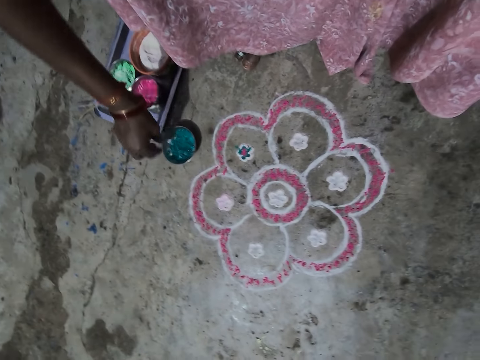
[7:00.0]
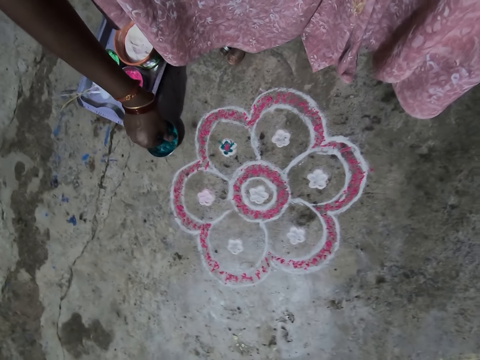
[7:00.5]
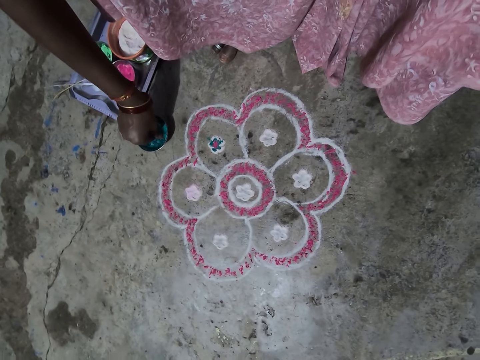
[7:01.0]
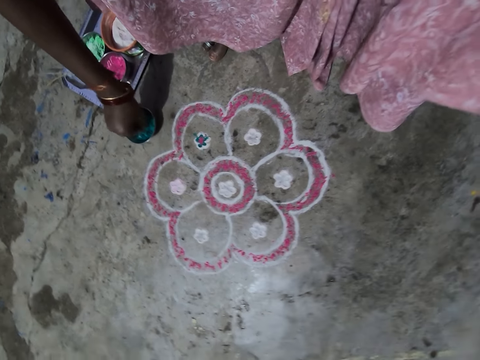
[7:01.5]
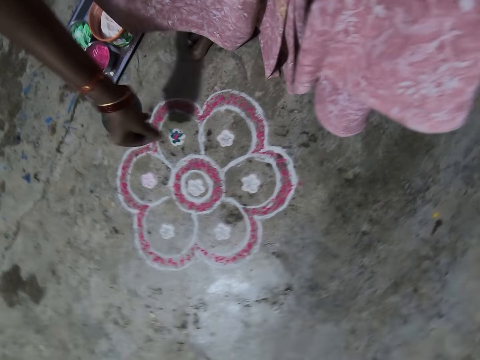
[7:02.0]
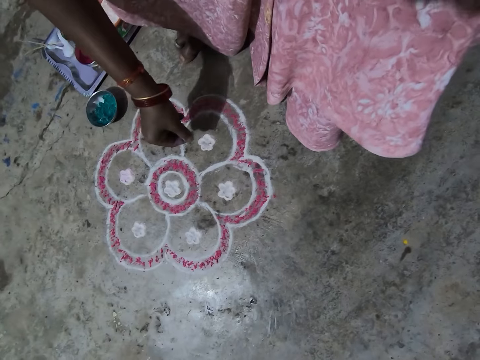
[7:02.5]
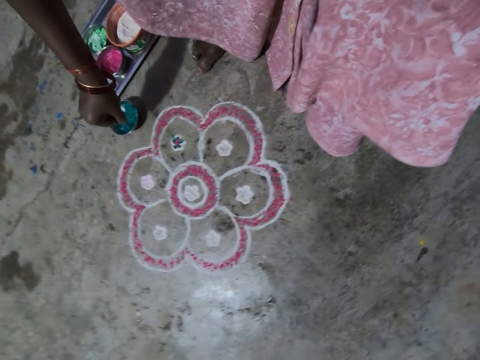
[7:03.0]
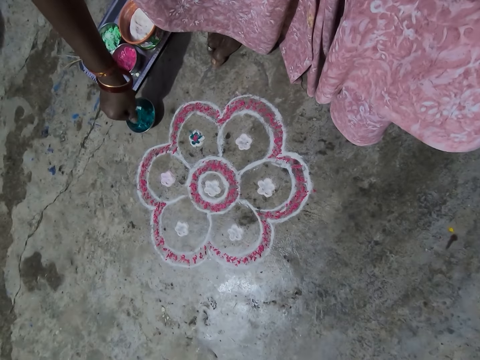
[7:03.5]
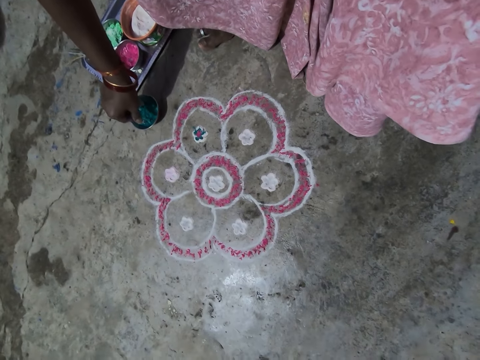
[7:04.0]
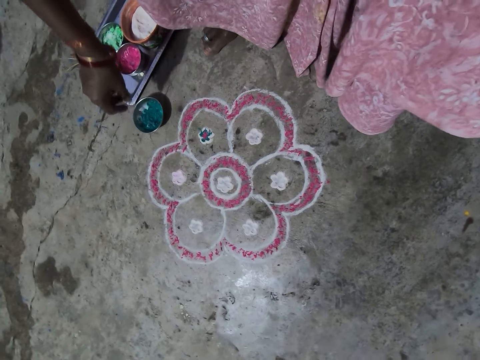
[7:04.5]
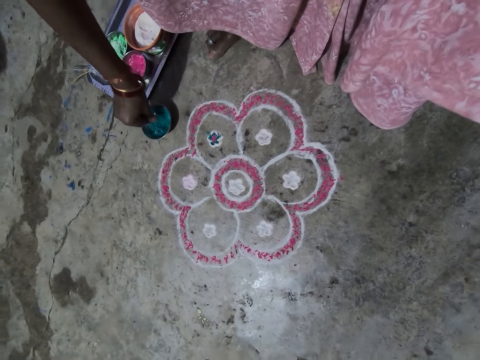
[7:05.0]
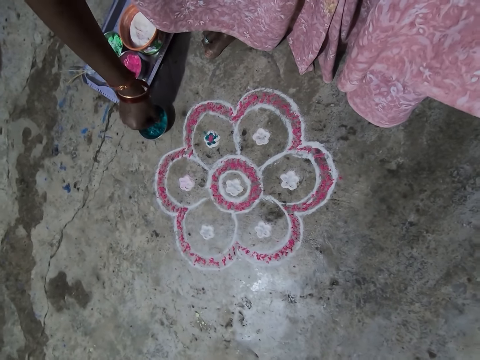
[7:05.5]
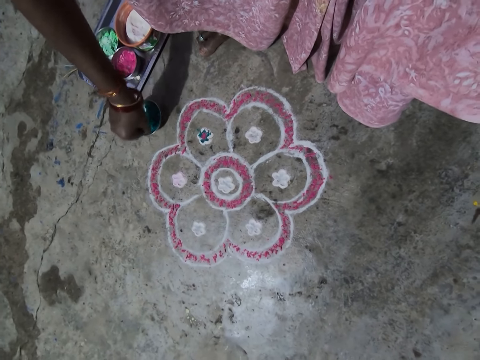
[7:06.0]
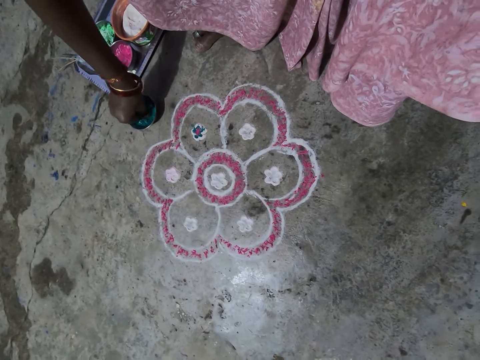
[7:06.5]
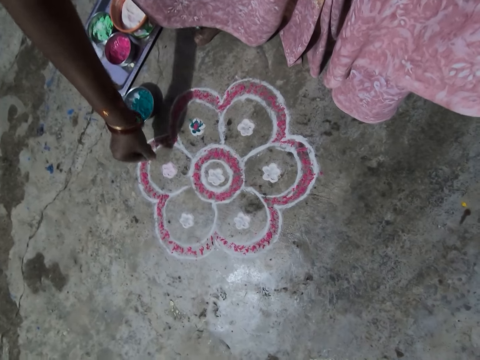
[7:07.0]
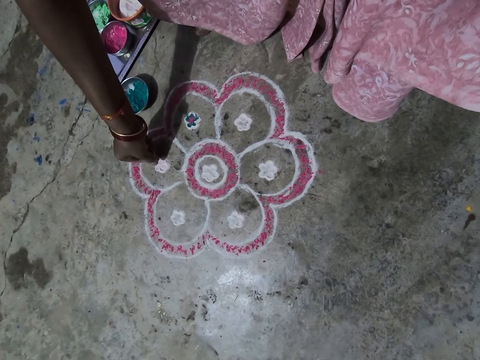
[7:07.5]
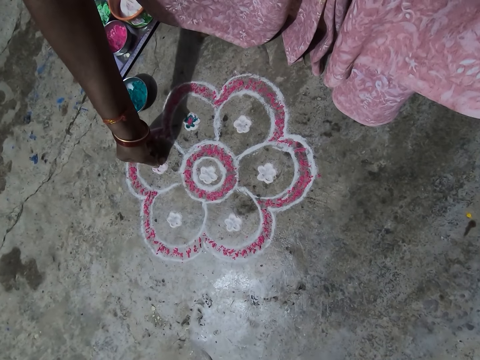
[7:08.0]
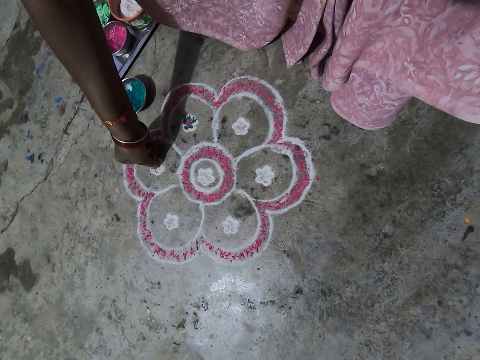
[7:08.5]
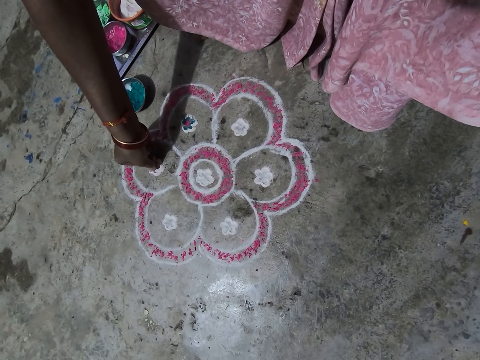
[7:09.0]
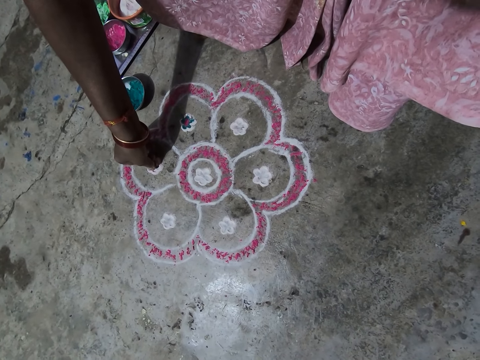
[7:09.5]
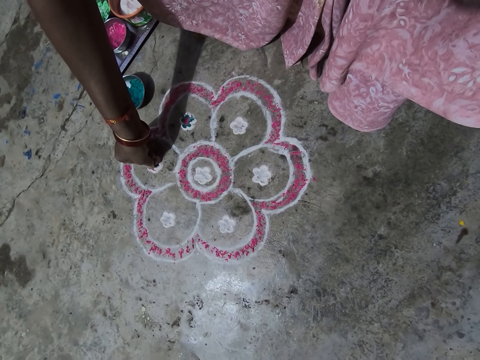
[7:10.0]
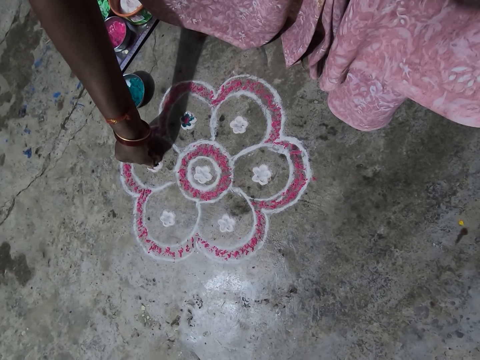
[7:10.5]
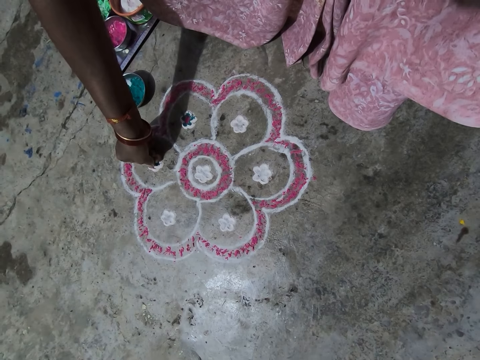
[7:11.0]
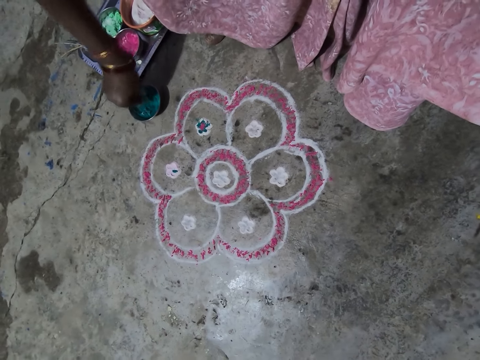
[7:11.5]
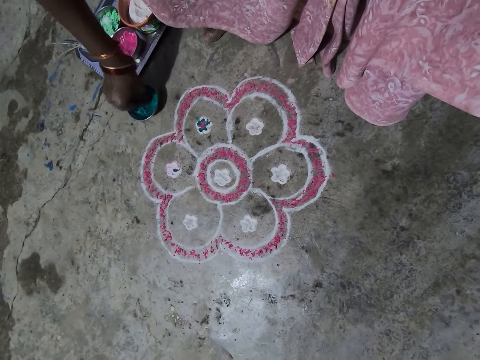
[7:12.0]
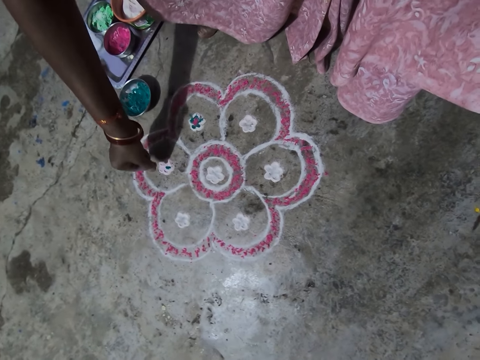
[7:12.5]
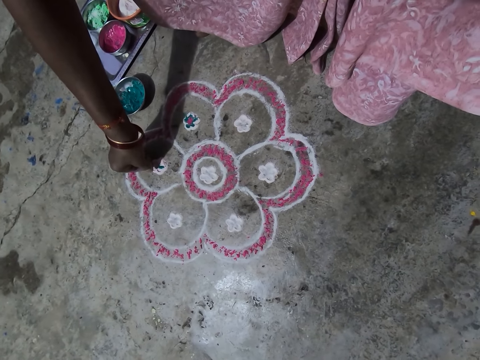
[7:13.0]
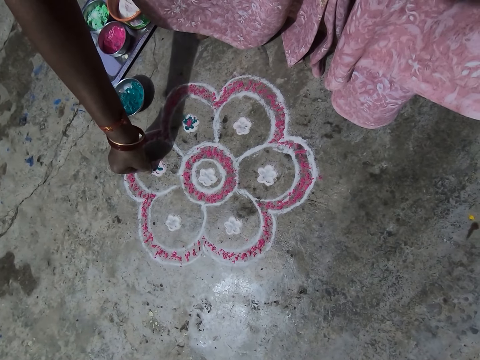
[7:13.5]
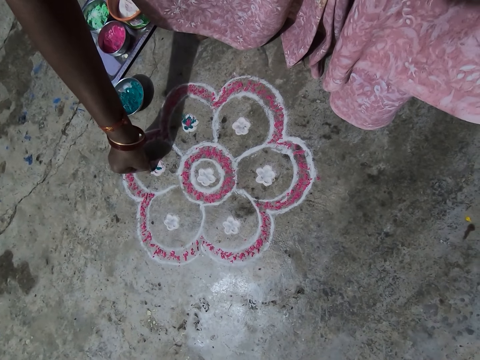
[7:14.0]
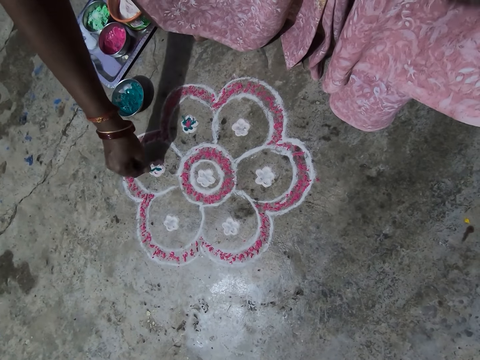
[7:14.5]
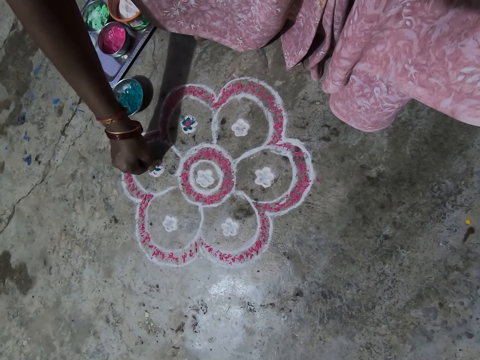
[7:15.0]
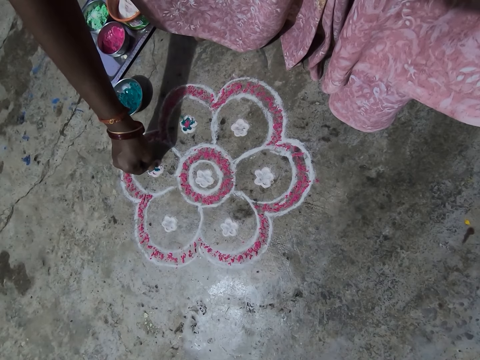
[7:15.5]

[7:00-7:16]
The camera wearer scoops the wash paint or powder in the bowl in the tray on the floor. They pour the powder. They pick the powder. They pour the powder. They decorate the drawing flower on the floor. They scoop the wash paint in the bowl in the tray on the floor. They pour the powder. They decorate the drawing flower on the floor.

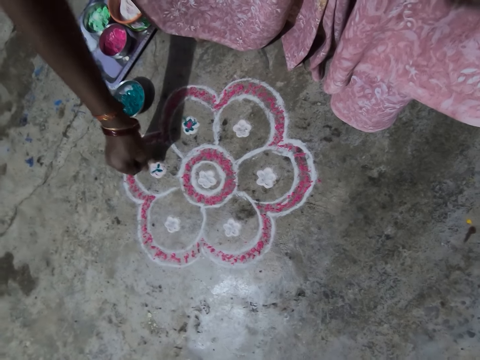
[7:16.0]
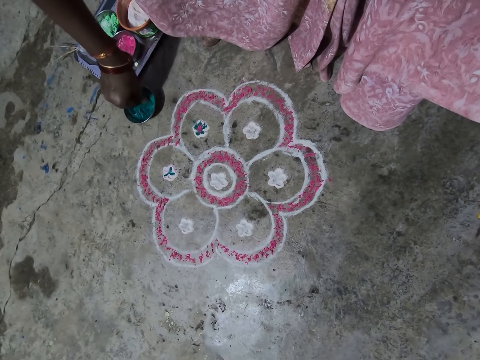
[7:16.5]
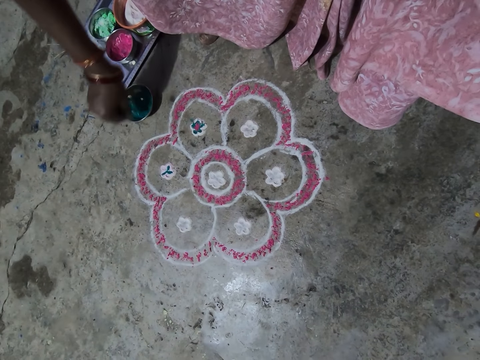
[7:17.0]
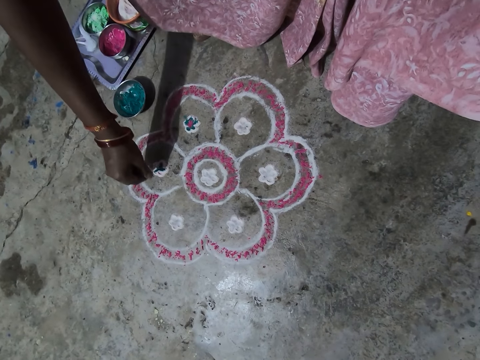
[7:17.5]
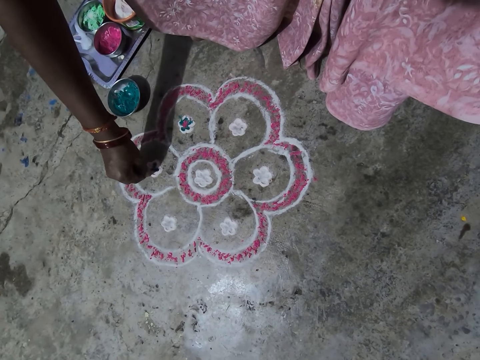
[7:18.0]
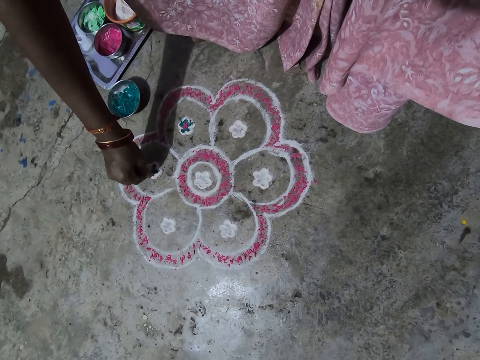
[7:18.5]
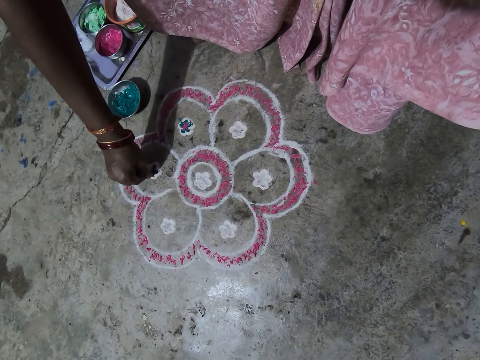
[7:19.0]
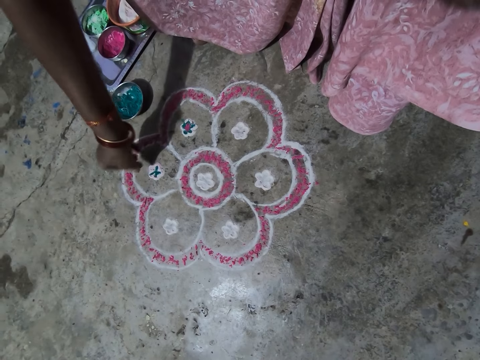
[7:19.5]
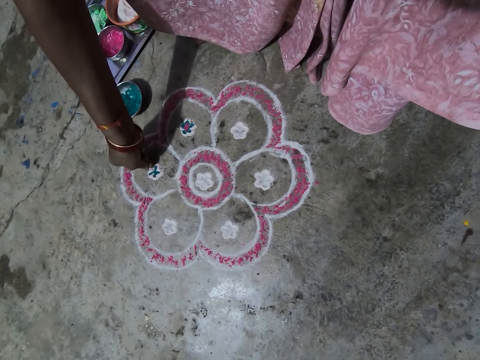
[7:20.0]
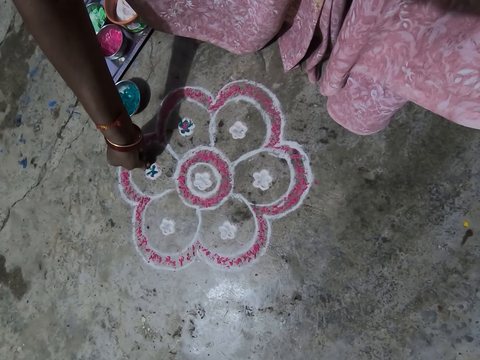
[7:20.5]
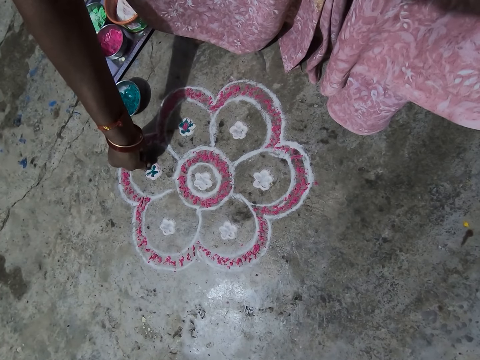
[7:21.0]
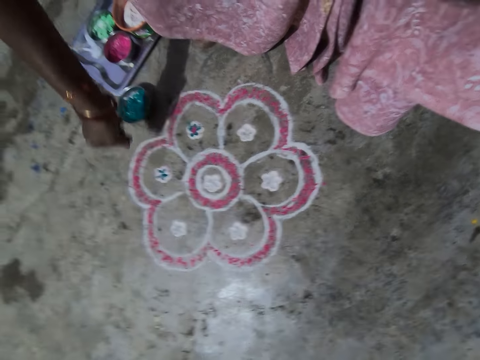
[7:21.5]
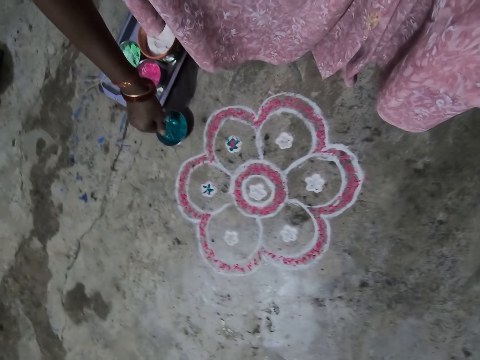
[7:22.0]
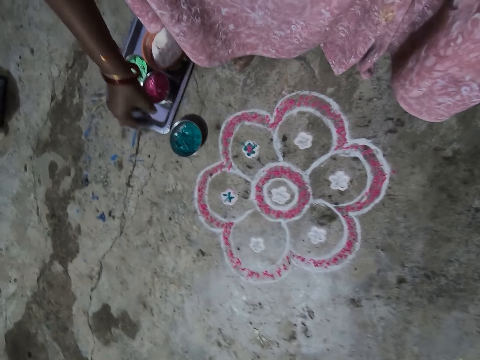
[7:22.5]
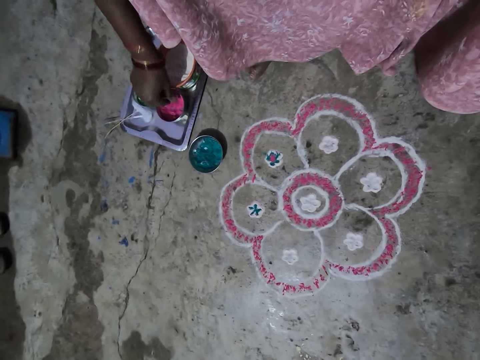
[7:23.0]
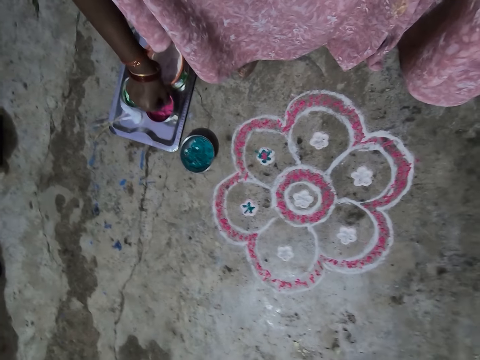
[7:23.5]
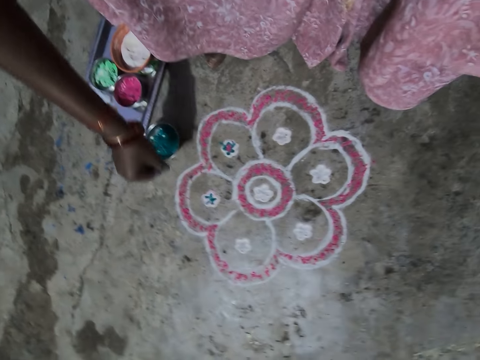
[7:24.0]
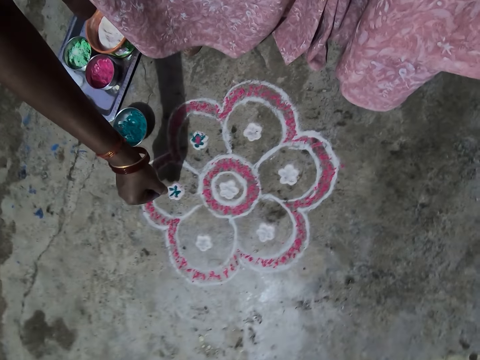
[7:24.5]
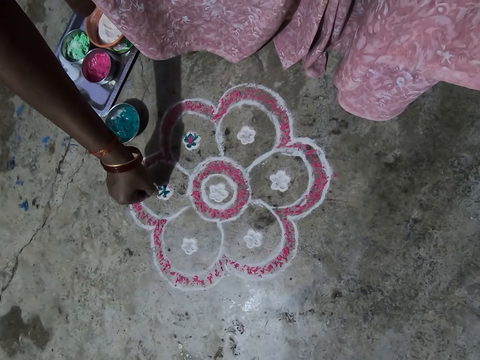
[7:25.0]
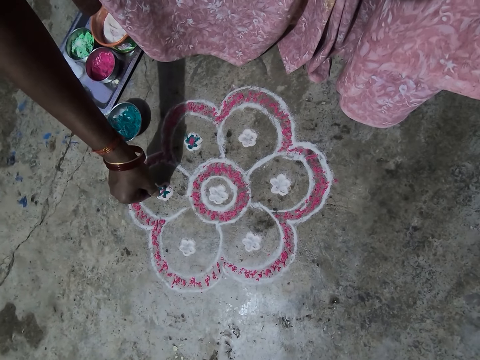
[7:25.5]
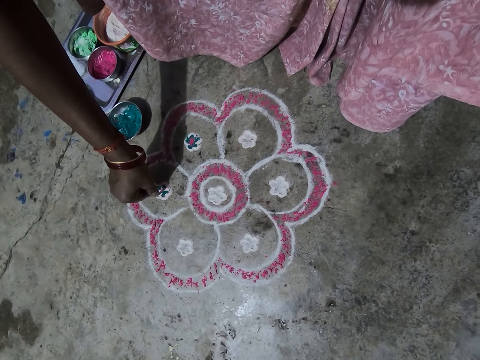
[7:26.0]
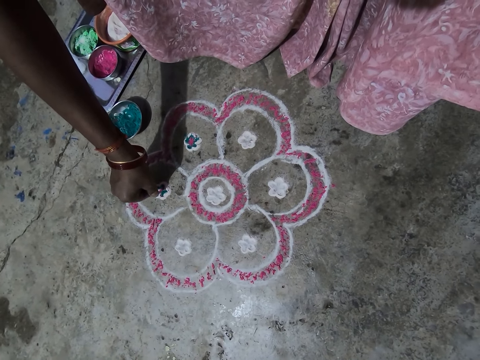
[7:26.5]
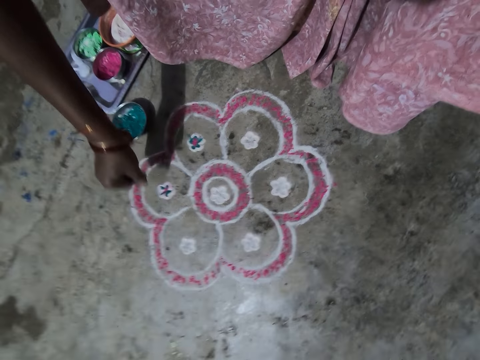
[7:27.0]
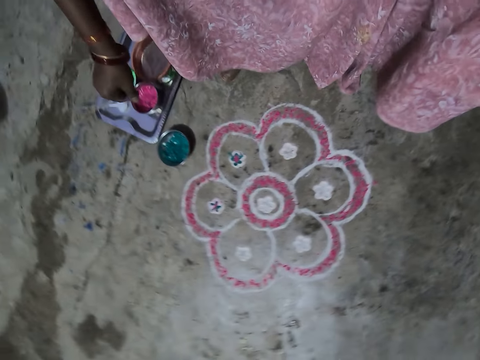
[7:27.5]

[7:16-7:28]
The camera wearer scoops the wash paint or powder in the bowl in the tray on the floor. They pour the powder. They decorate the drawing flower on the floor. They scoop the wash paint in the bowl in the tray on the floor. They decorate the drawing flower on the floor. They pour the powder.
